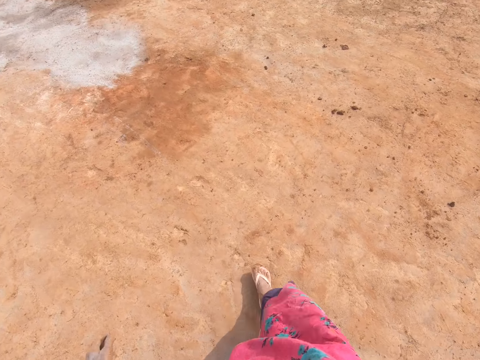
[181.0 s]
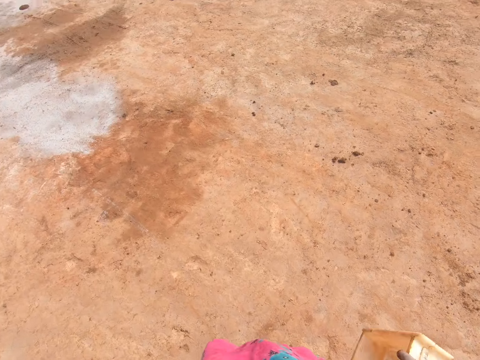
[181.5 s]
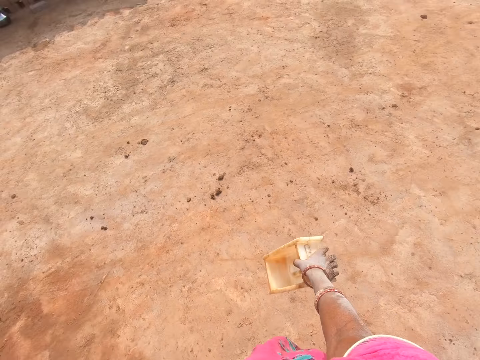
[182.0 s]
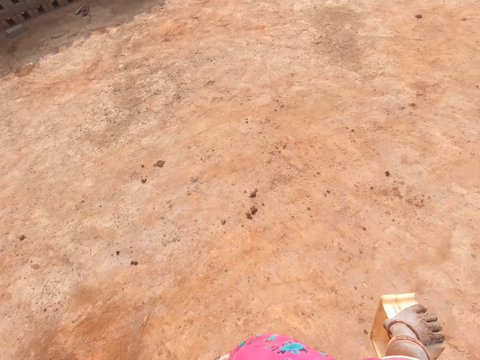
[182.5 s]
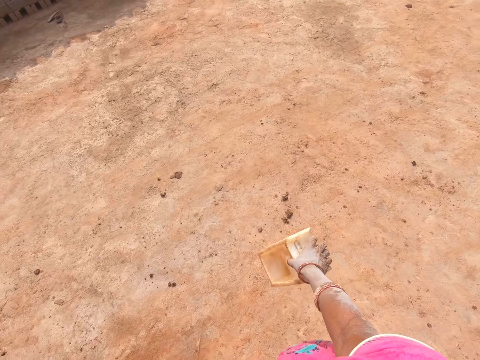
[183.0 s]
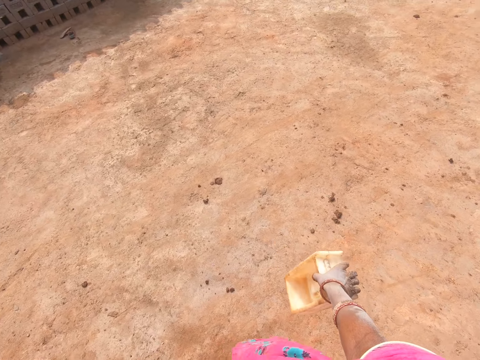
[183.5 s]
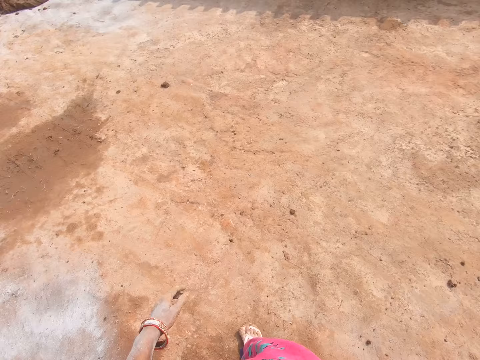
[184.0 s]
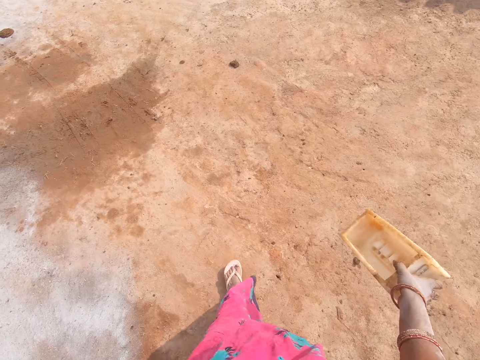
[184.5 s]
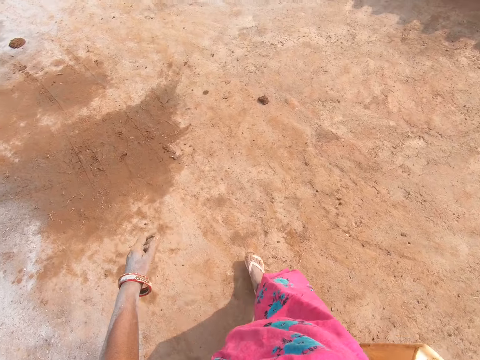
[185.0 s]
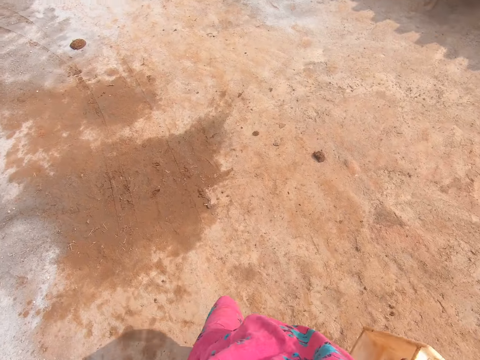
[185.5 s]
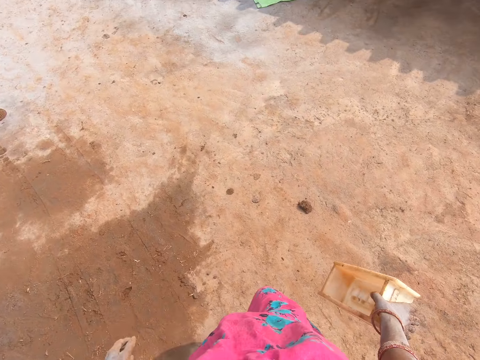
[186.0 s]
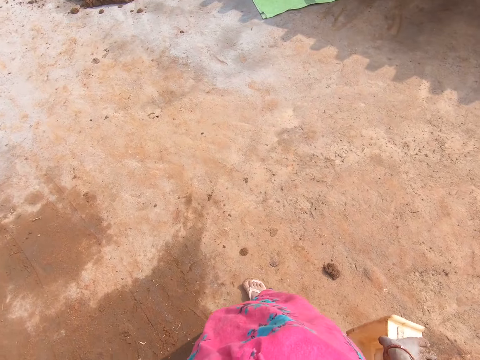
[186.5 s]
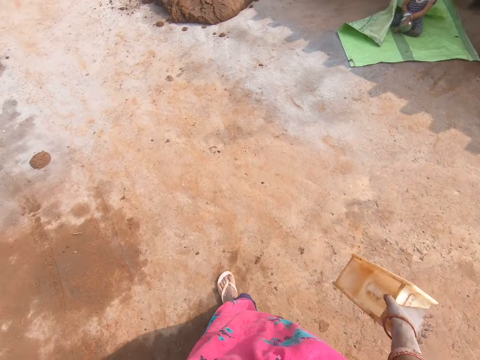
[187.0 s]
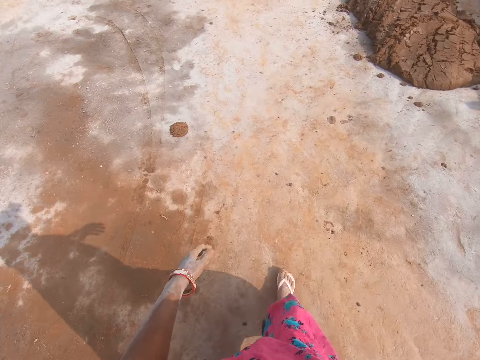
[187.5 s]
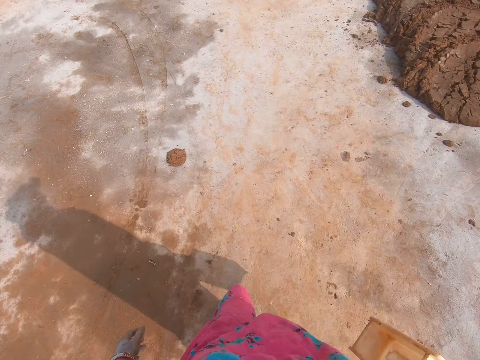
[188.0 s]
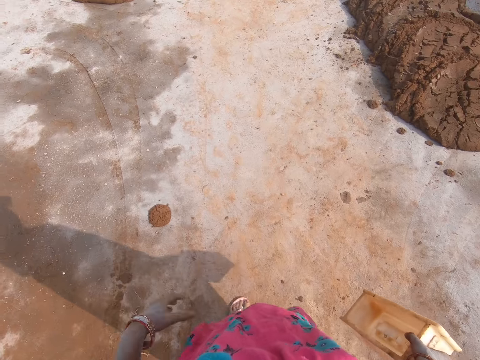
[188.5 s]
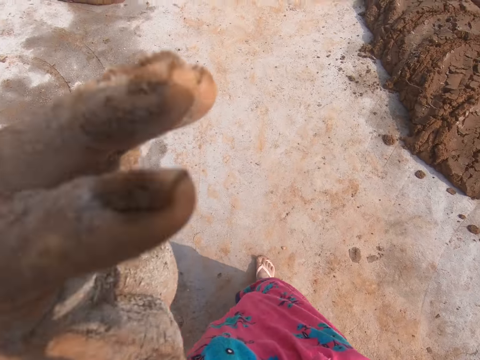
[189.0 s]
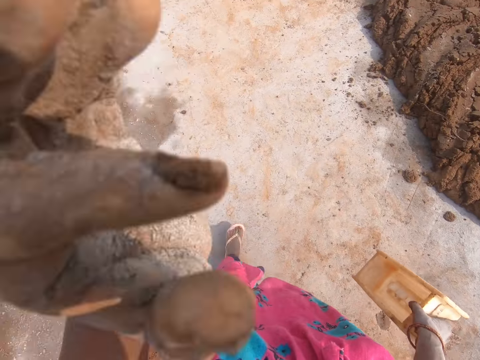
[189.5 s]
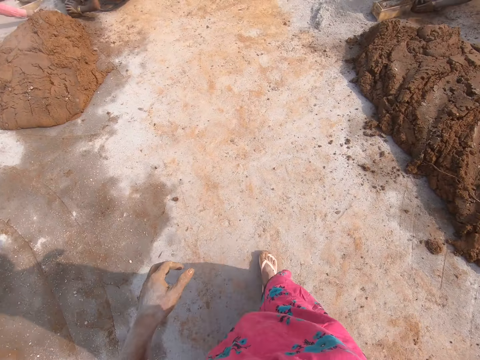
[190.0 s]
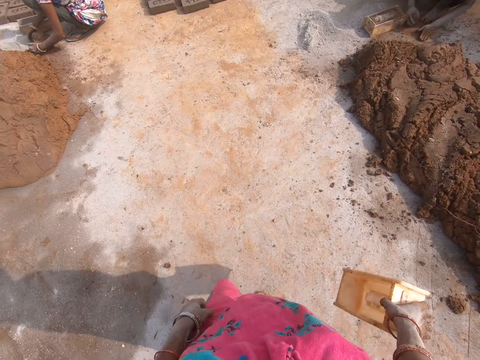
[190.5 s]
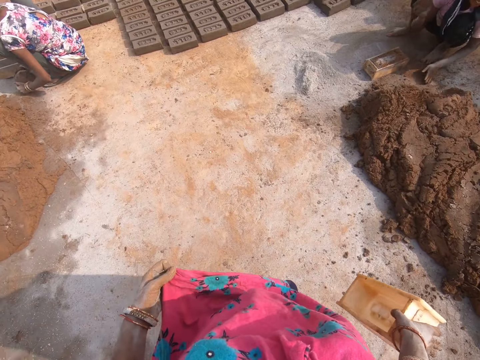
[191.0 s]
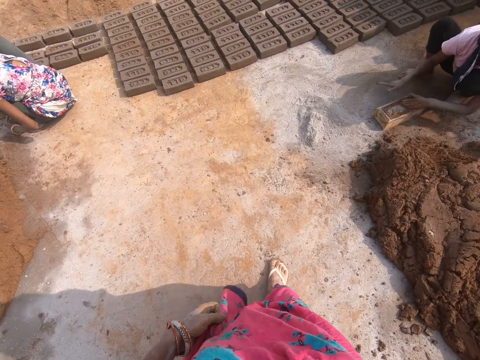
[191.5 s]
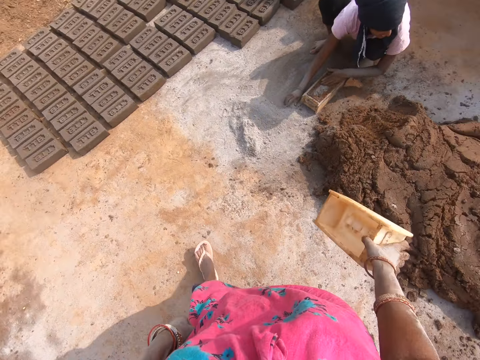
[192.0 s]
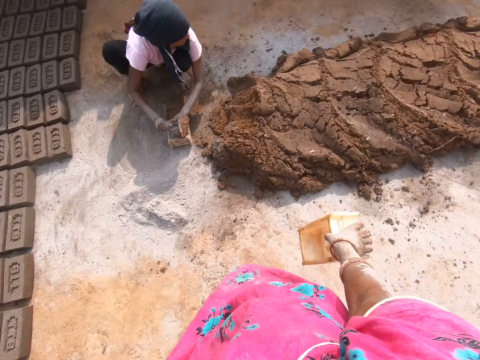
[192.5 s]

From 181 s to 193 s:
The camera wearer touches his face.

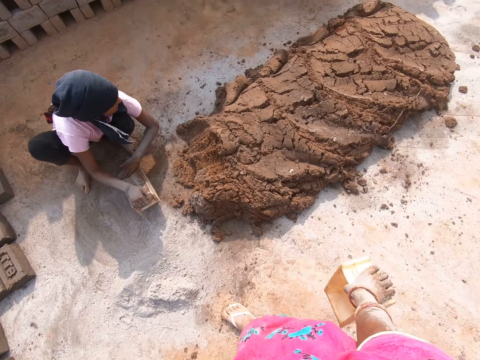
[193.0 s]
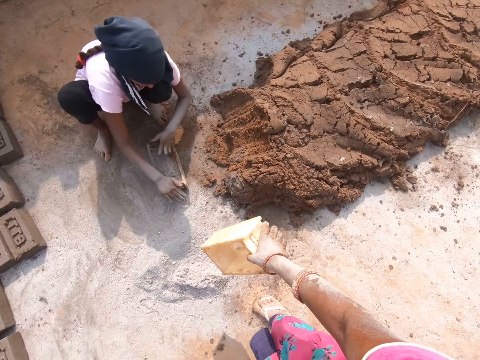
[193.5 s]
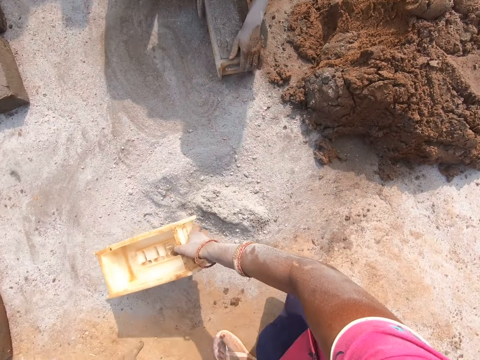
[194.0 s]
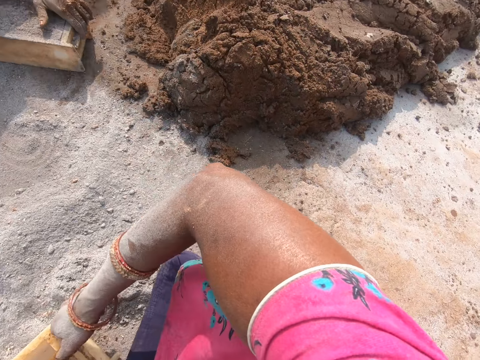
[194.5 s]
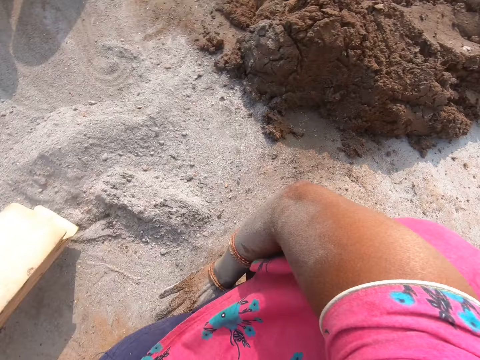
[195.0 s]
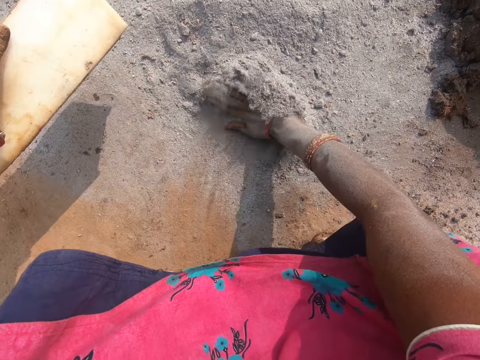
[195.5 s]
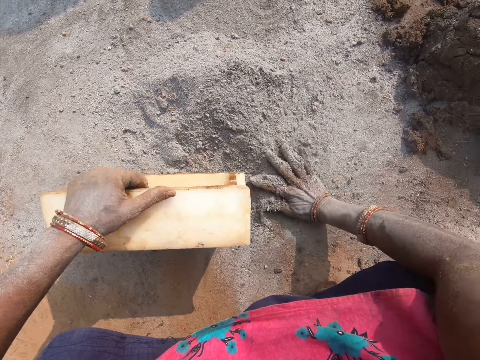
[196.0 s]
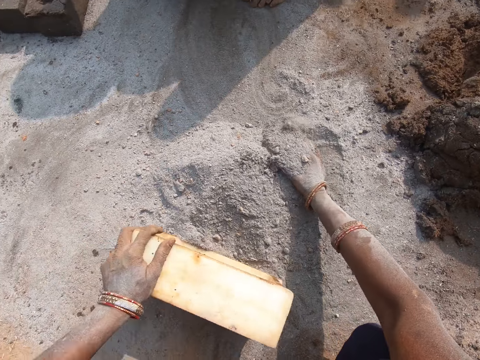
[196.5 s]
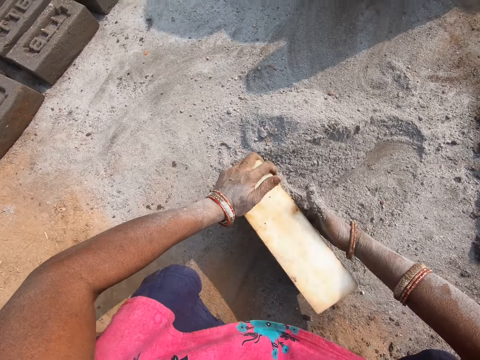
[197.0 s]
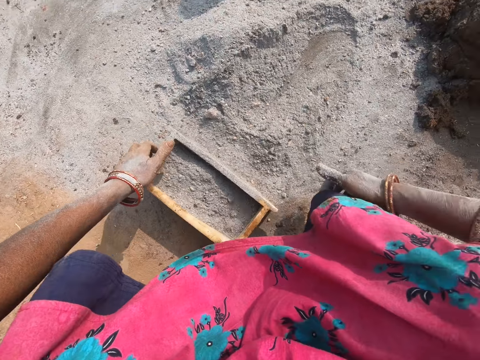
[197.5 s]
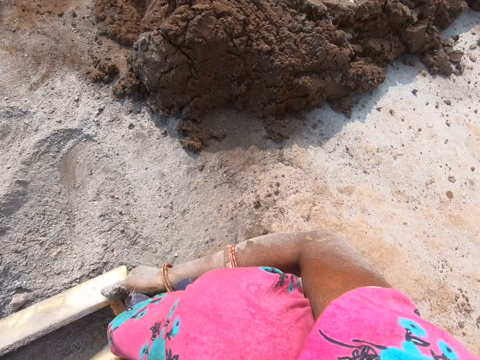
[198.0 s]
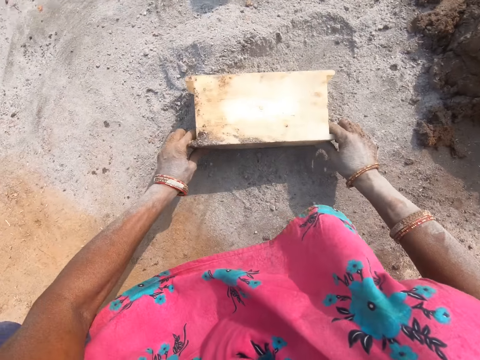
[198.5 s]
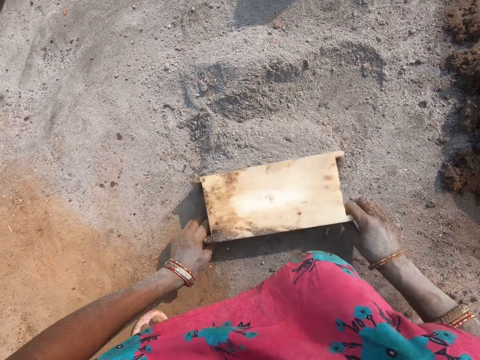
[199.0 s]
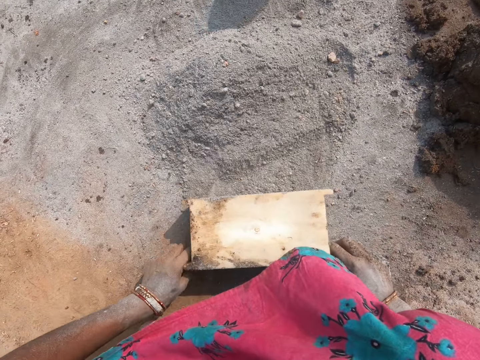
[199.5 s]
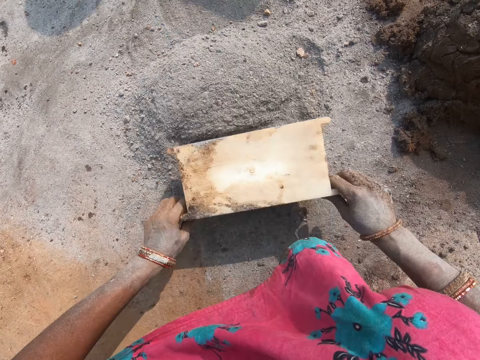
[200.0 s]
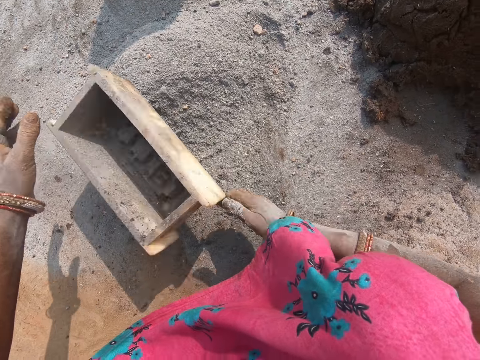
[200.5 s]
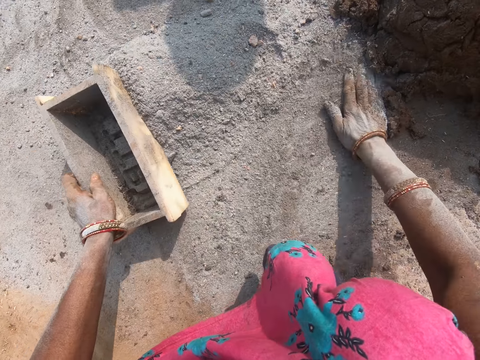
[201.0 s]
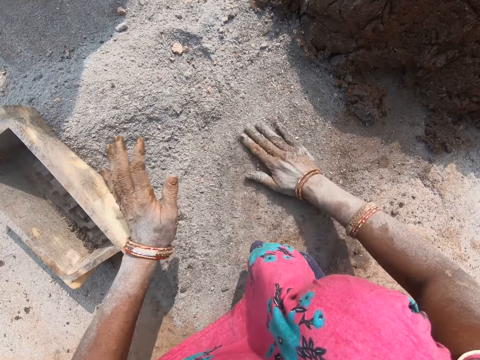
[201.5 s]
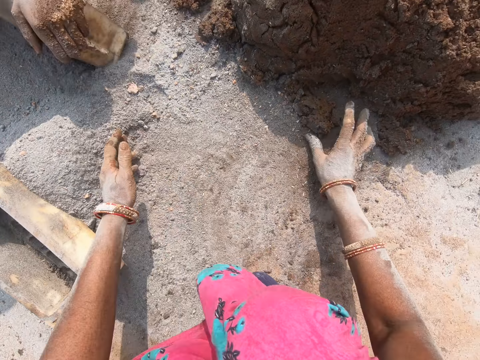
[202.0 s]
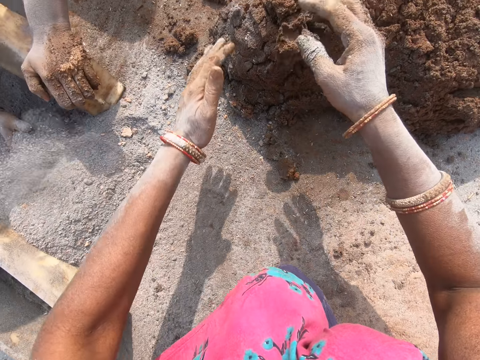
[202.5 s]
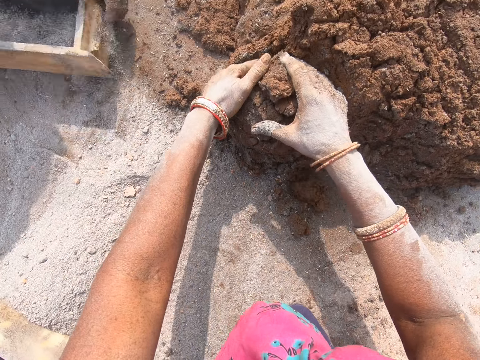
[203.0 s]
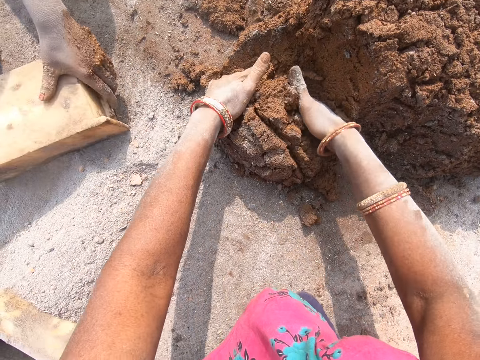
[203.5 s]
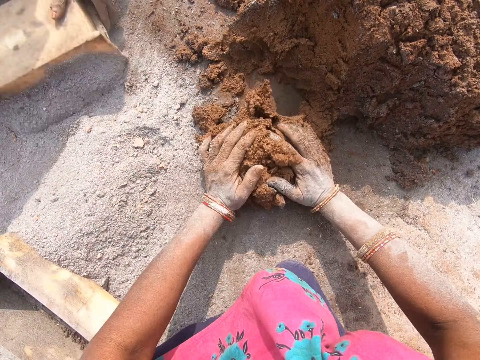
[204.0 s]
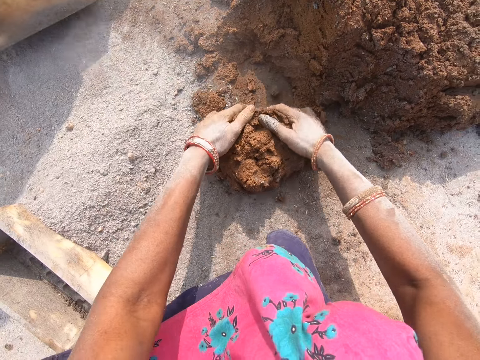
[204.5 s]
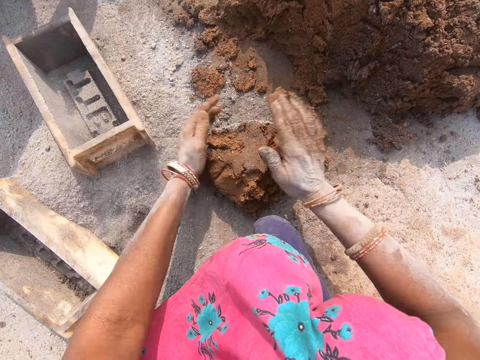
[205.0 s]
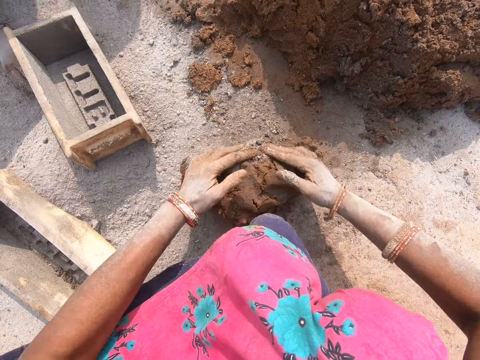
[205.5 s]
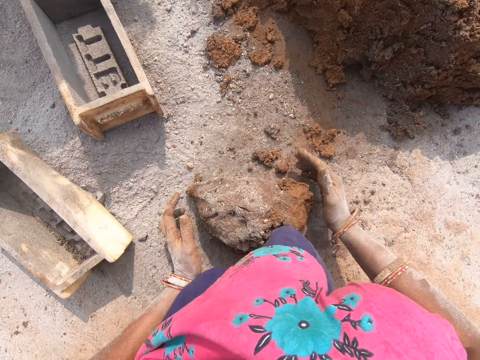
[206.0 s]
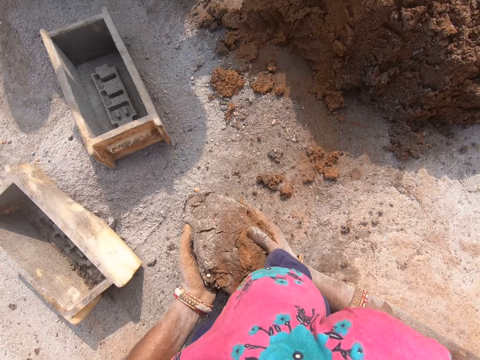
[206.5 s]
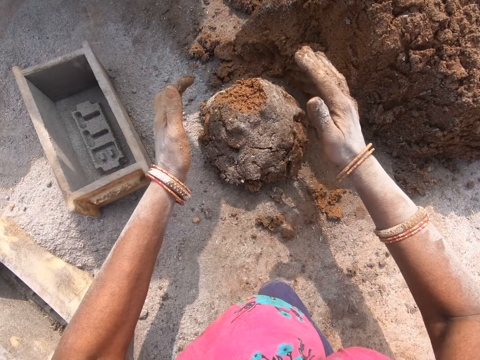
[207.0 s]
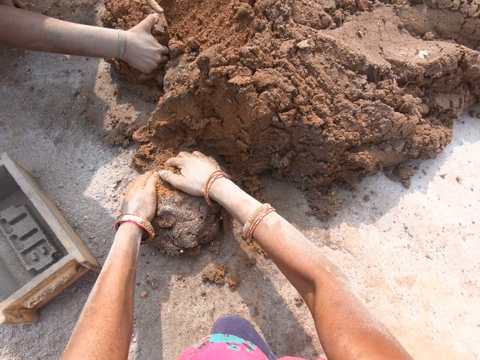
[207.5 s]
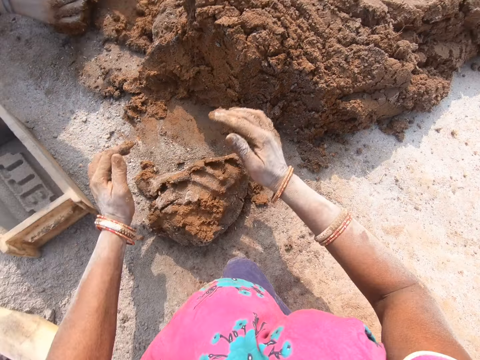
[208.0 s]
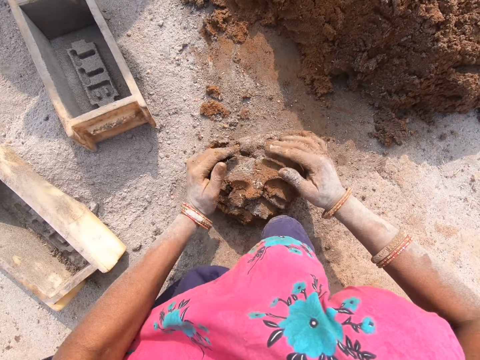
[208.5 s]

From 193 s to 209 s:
The camera wearer squats down. She puts the soil or ash in the brick mold. She pushes the ash with her hand and puts the brick mold on the ground. She pours the soil on the ground. She pushes the soil on the ground with the brick mold. She drops the brick mold on the ground. She spreads the ash with her right hand. She rubs her hand on the ground. She cuts the mud with her hand. She scoops clay. She rolls the mud on the ground.
